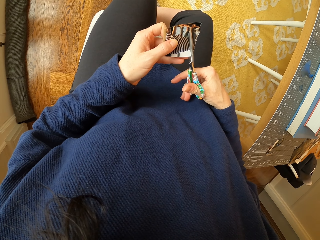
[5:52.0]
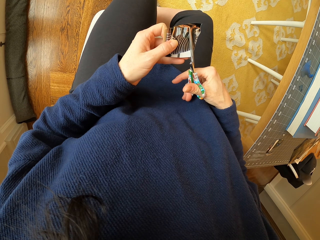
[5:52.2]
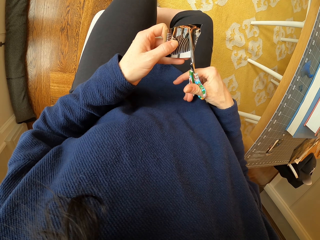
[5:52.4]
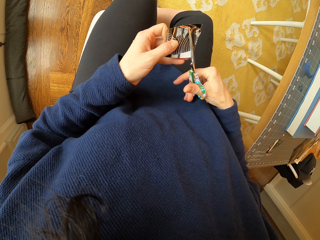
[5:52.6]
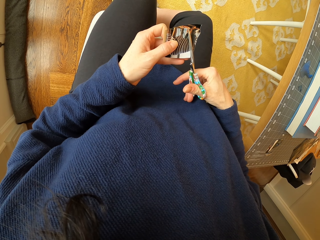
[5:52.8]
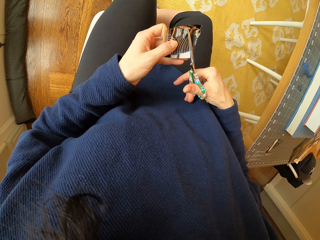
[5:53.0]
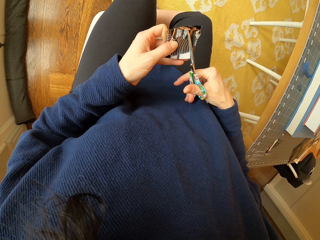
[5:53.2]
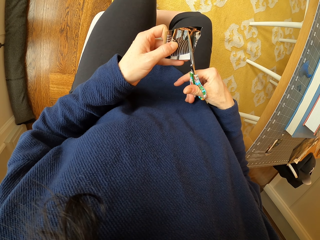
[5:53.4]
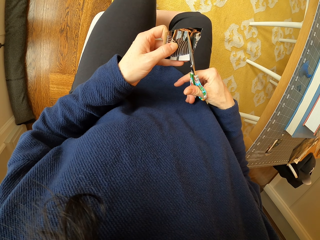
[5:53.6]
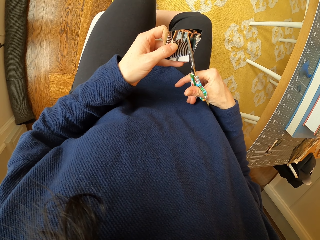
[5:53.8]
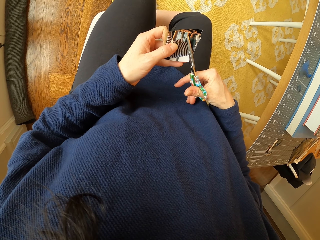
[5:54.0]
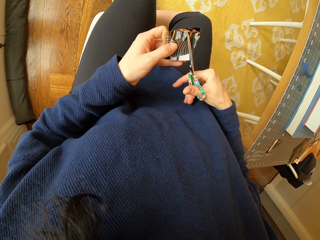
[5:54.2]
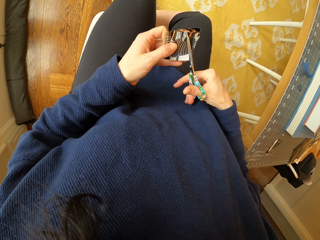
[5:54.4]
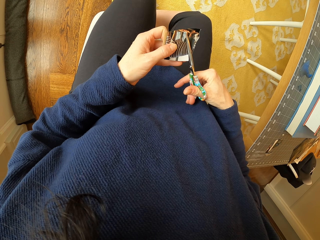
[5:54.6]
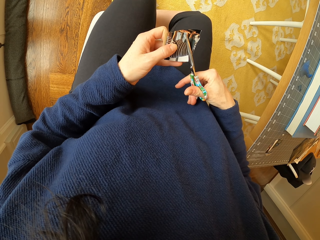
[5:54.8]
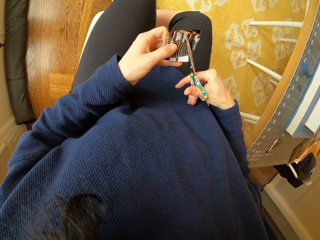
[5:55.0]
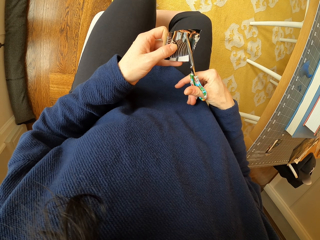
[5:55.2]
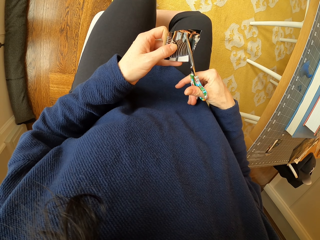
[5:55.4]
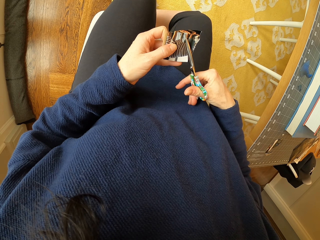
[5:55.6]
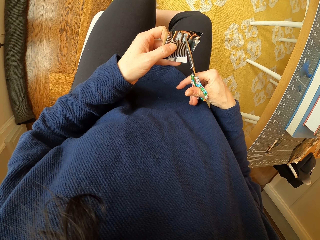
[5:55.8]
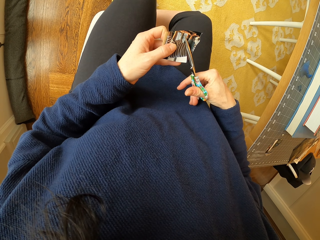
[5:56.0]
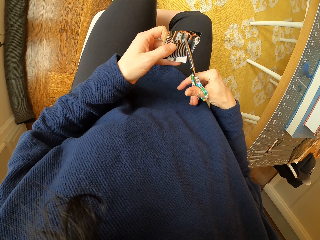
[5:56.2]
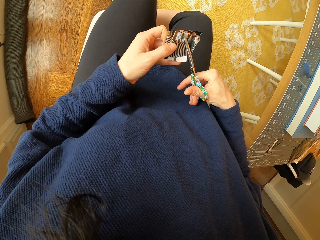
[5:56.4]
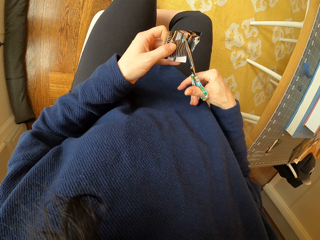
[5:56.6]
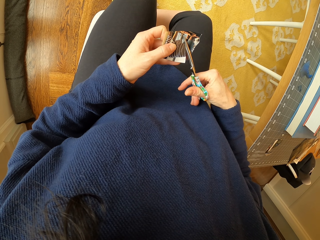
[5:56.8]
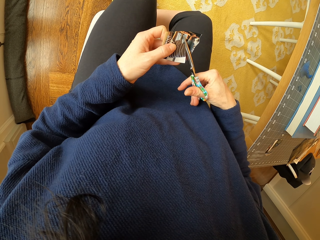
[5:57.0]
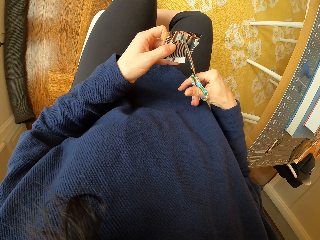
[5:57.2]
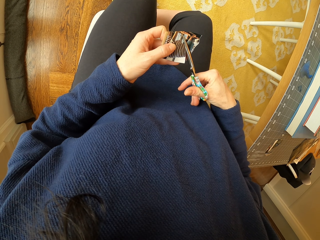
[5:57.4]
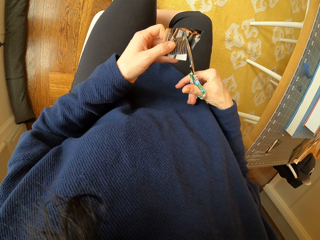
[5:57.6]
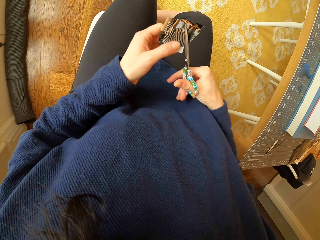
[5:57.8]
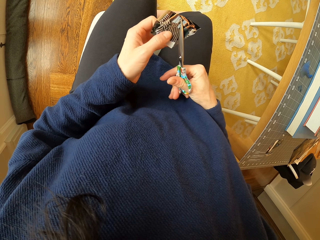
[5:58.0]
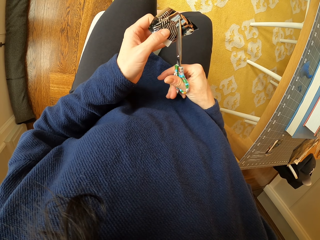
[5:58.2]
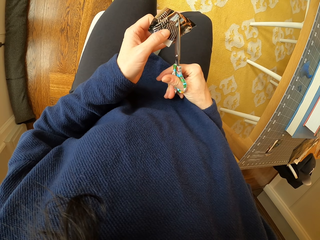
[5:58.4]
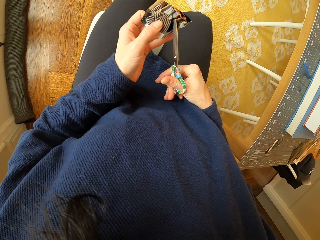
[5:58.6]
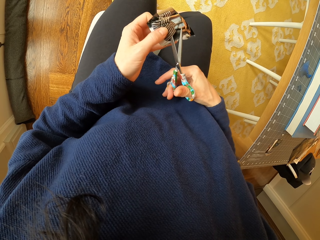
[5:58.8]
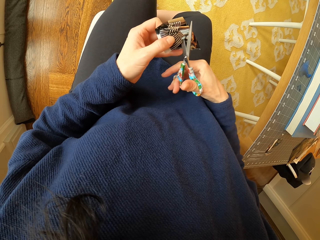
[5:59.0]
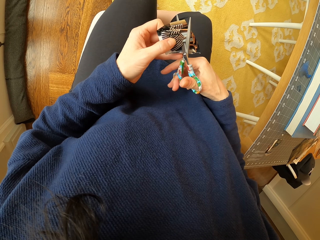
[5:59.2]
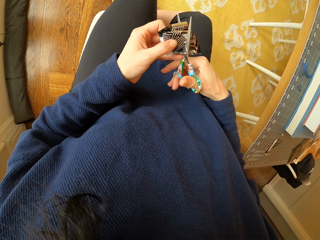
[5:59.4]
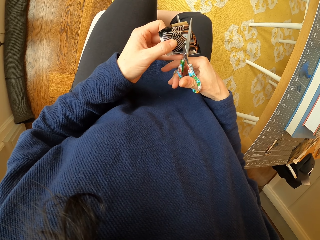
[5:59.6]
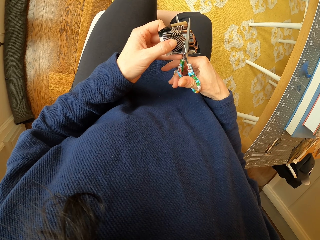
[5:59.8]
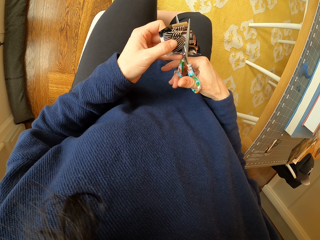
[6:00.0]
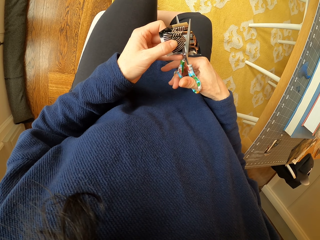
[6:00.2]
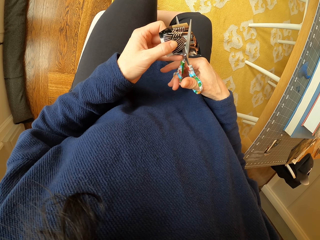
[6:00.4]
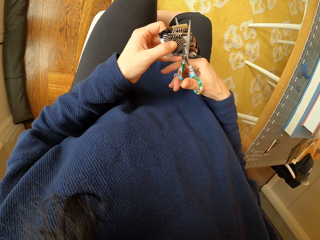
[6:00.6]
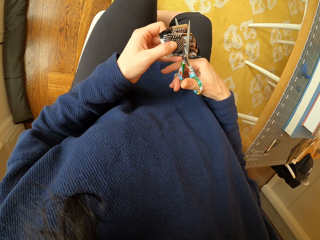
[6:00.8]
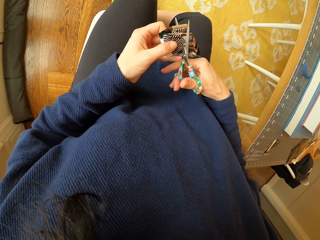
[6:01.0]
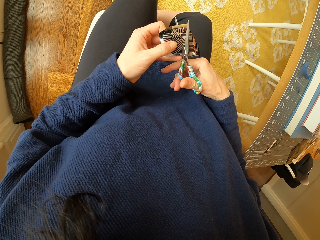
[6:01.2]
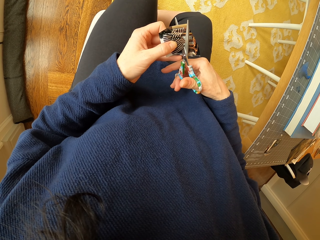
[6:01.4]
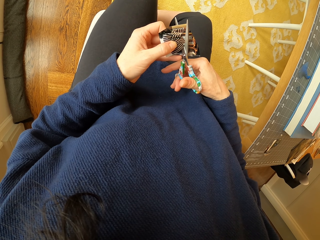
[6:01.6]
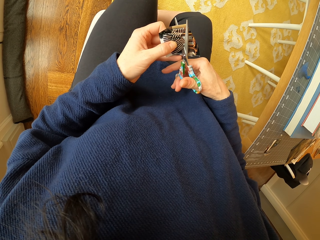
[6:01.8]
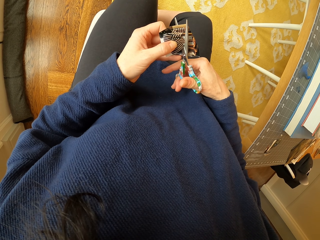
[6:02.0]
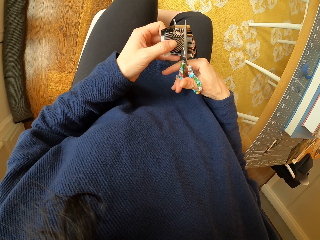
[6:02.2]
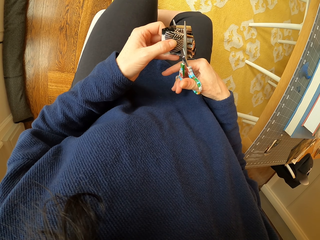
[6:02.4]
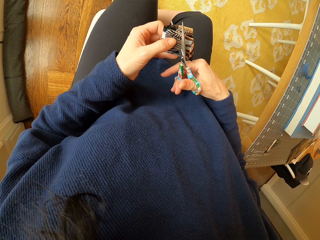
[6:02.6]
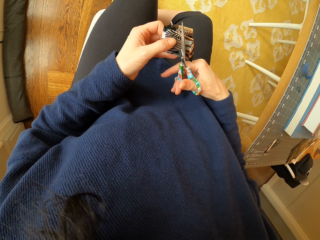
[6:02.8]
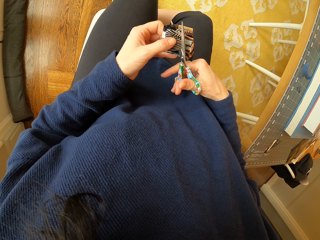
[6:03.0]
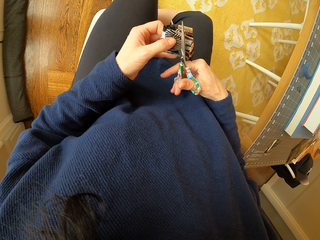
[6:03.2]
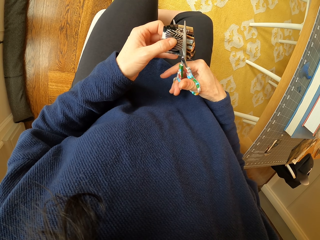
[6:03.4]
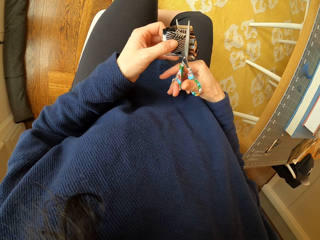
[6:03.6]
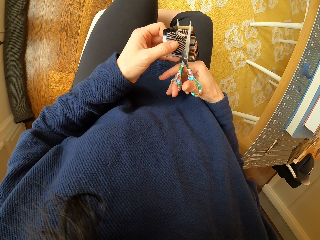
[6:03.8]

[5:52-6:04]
The camera wearer adjusts the piece of paper. They cut the piece of paper with the scissor.

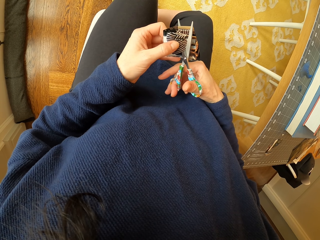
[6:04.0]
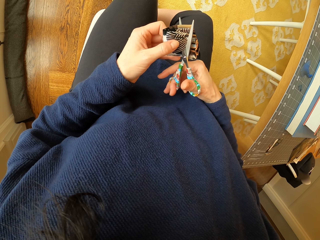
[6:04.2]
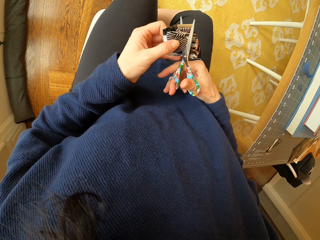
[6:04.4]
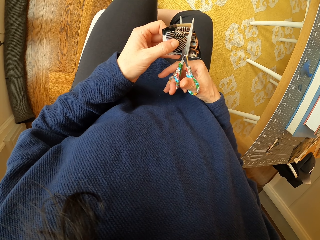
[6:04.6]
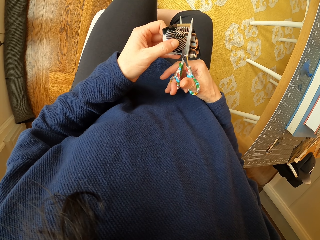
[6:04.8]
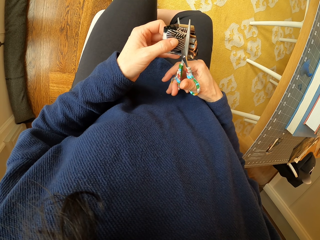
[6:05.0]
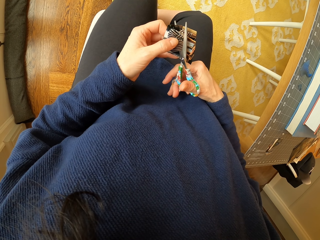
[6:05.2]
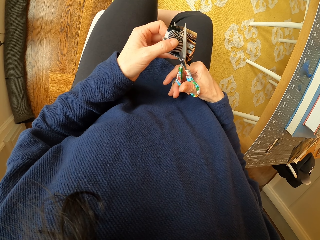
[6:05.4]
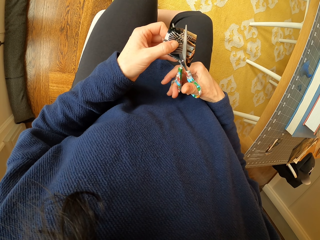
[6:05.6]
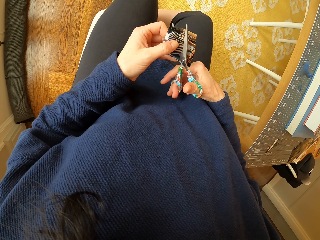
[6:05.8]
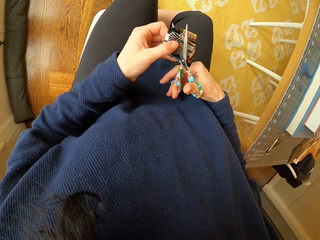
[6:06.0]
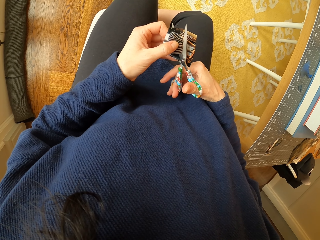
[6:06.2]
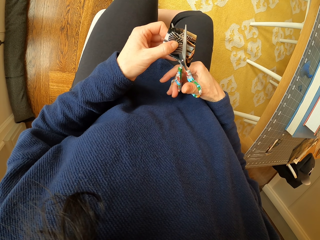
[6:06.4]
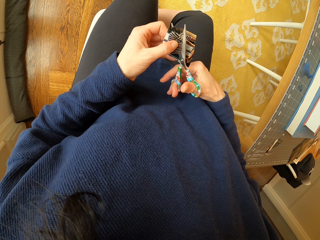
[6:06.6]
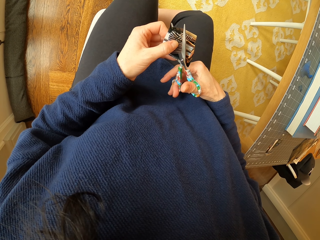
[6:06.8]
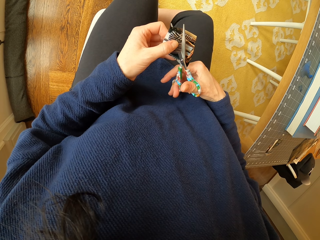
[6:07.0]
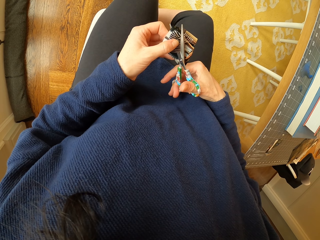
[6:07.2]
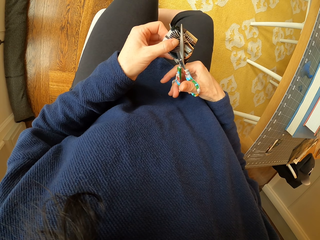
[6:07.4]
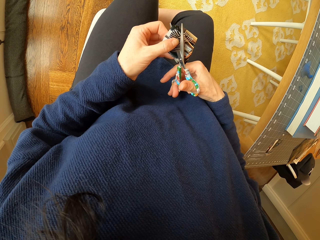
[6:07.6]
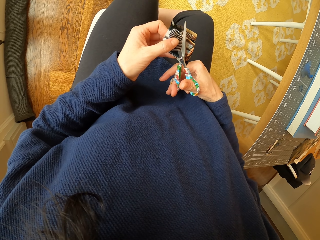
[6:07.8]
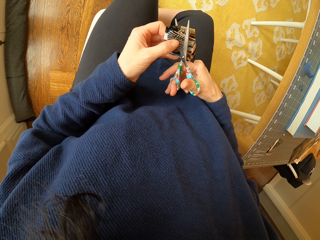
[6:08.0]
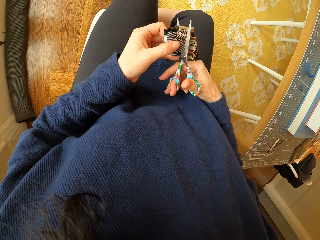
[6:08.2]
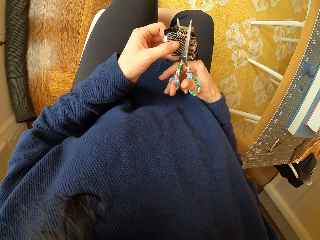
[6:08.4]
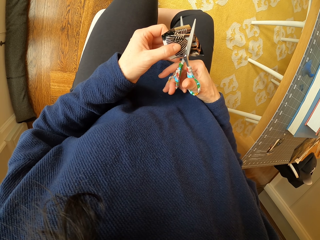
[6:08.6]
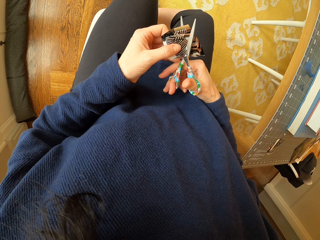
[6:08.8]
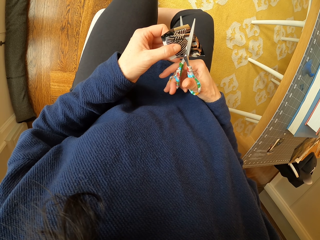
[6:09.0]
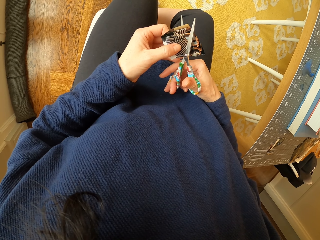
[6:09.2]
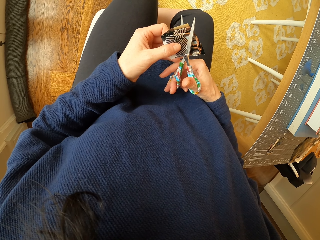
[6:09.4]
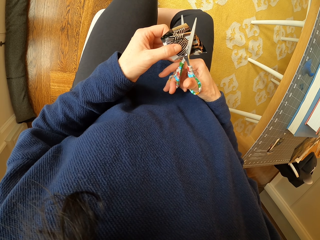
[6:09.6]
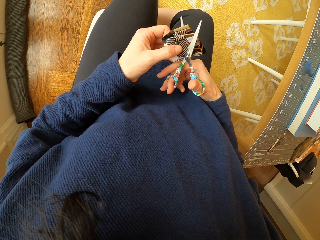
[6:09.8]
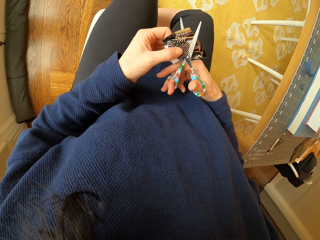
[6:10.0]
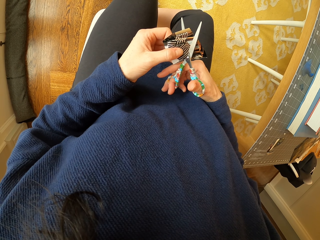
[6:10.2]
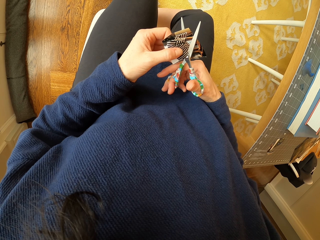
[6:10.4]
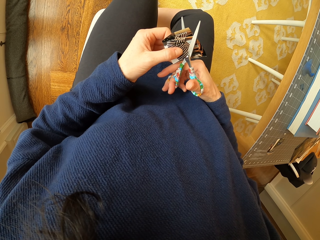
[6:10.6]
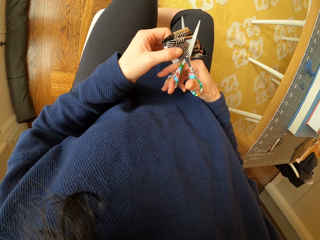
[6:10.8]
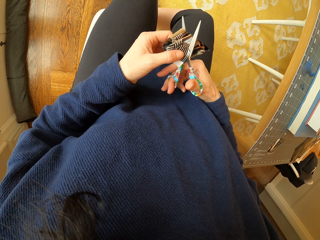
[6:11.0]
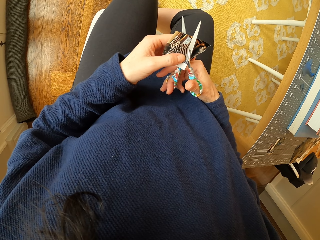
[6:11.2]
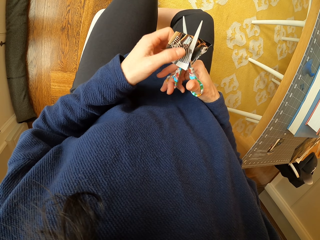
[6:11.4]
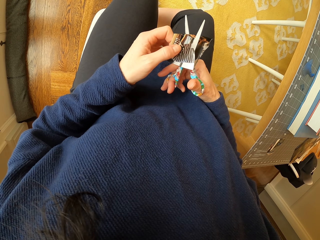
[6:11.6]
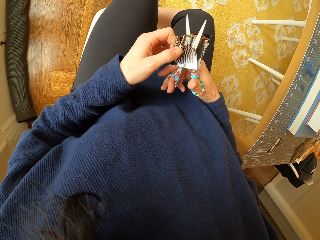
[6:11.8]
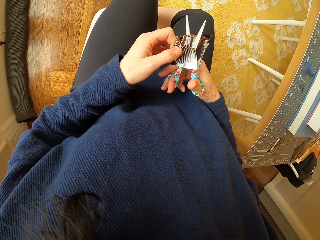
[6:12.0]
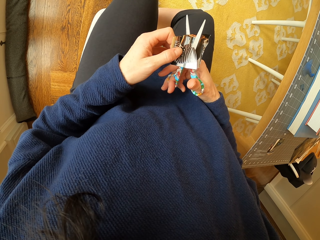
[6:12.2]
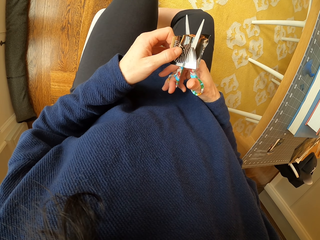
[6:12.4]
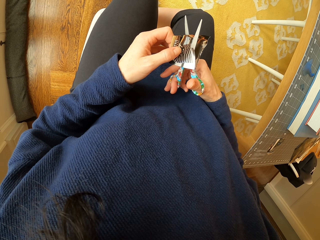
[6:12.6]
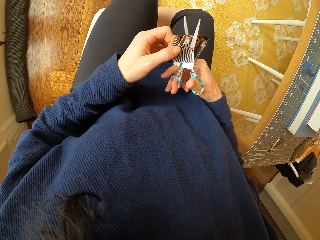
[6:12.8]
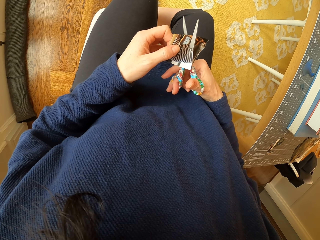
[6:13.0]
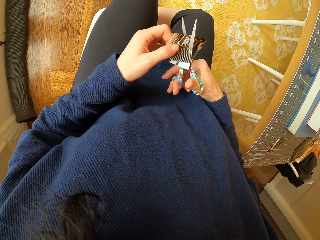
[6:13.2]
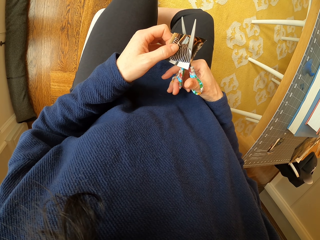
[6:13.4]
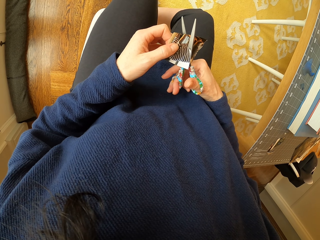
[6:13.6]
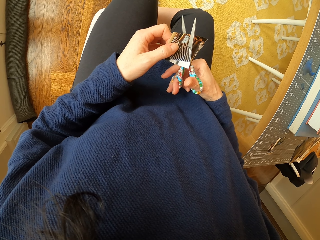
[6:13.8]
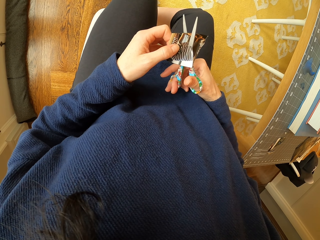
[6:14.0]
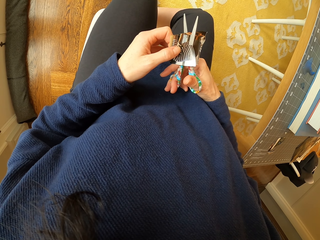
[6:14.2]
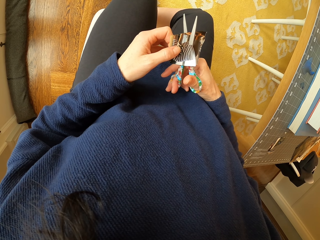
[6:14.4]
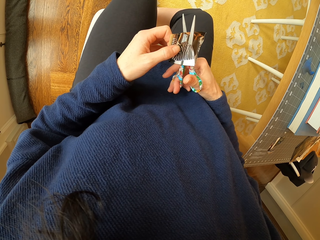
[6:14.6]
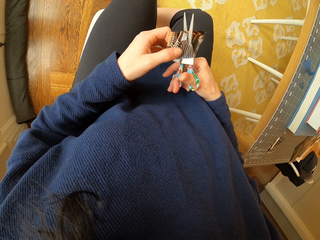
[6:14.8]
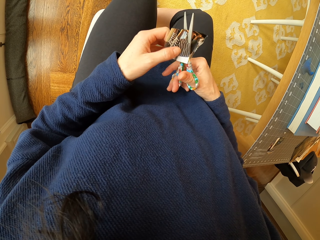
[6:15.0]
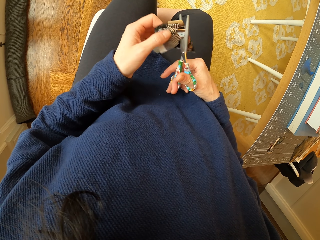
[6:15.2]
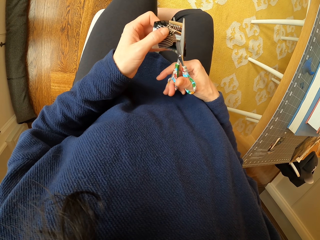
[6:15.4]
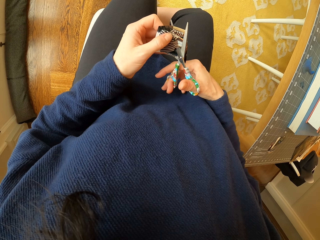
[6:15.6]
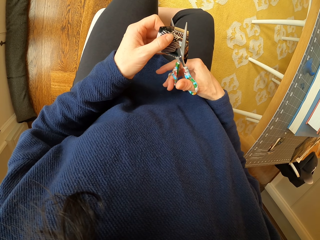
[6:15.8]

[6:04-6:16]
The camera wearer adjusts the piece of paper. They cut the piece of paper with the scissor. They adjust the piece of paper.
